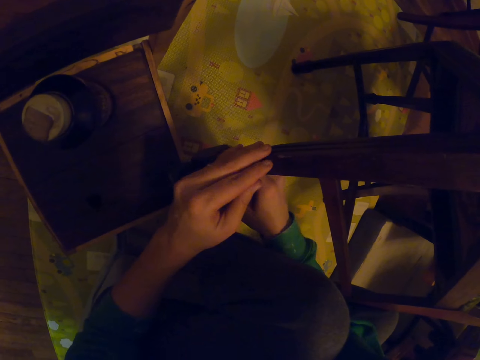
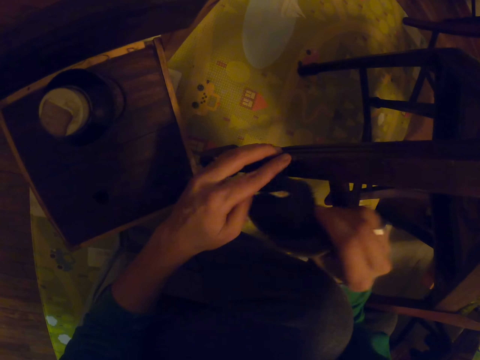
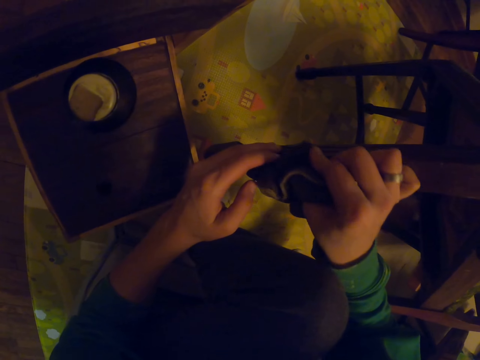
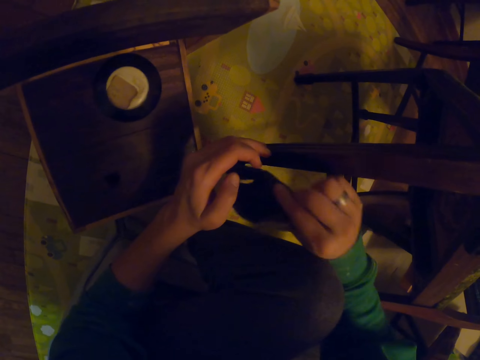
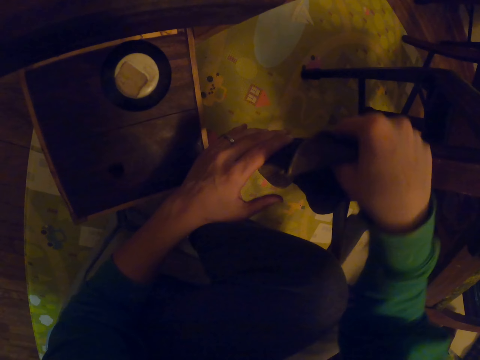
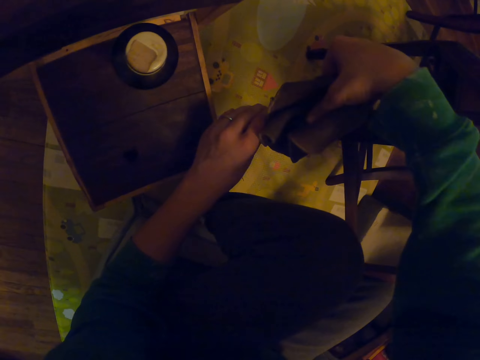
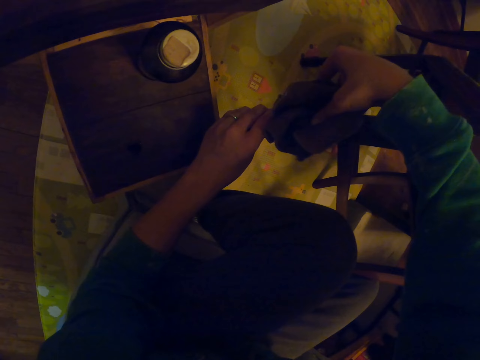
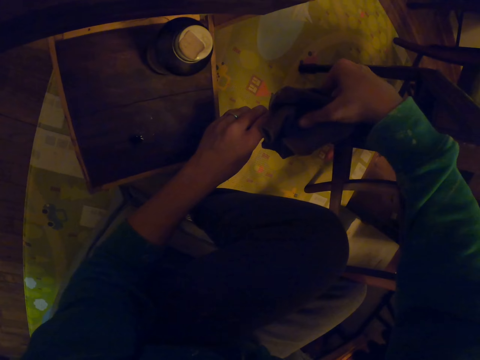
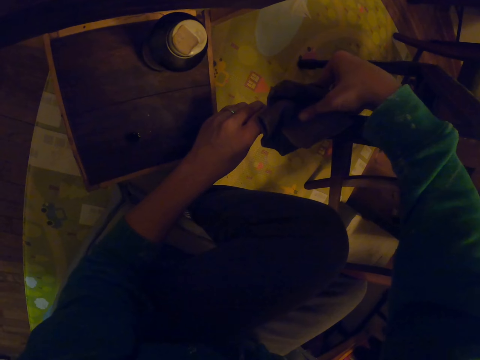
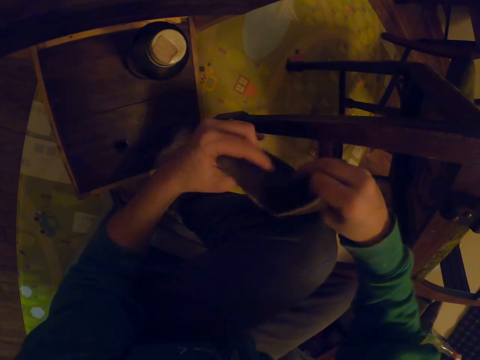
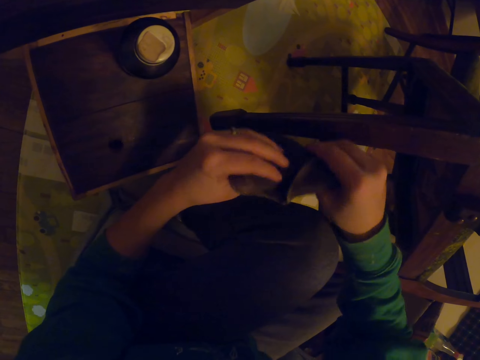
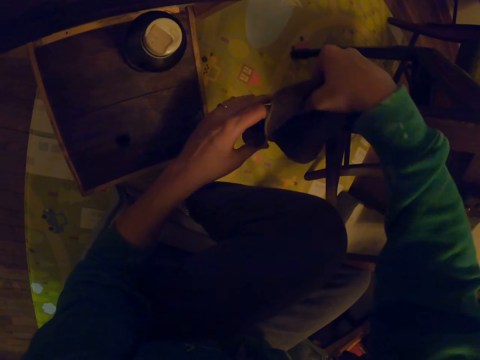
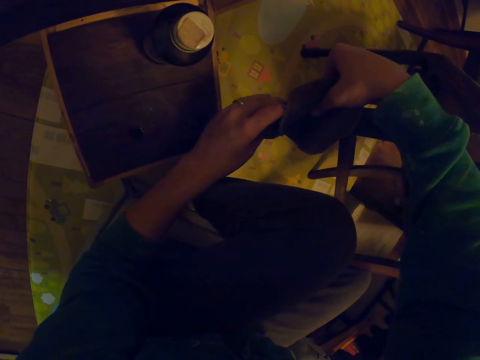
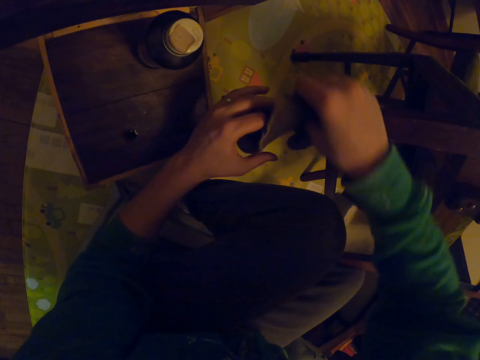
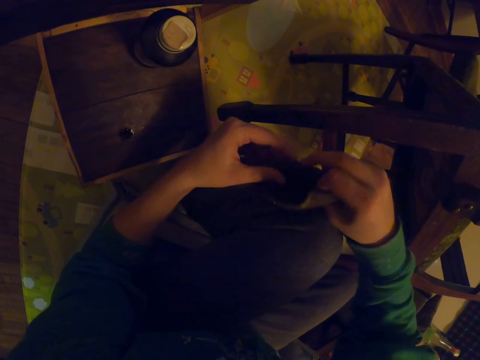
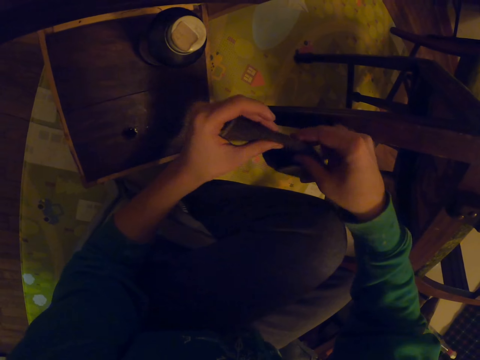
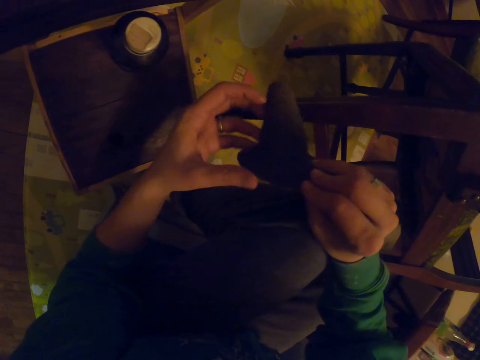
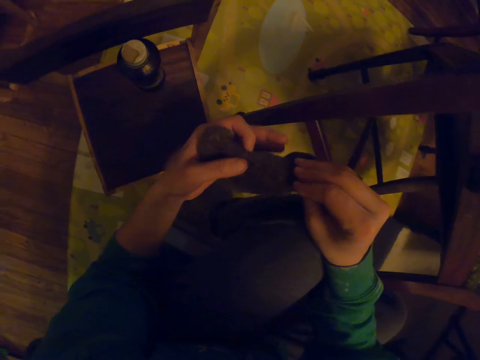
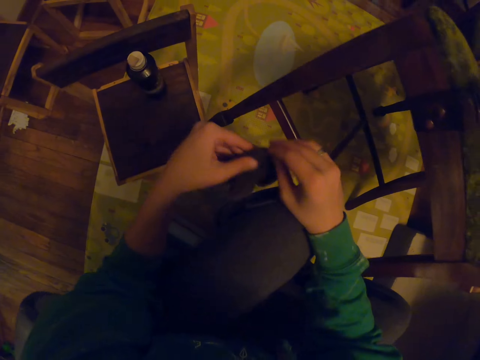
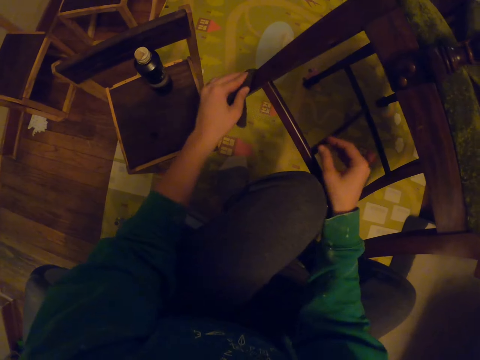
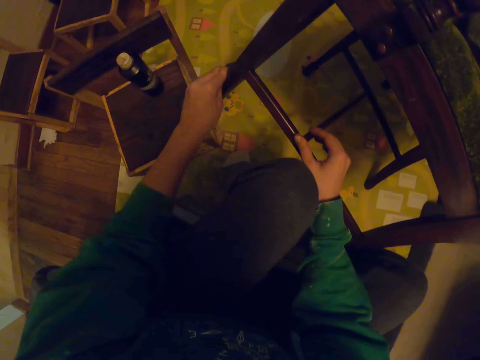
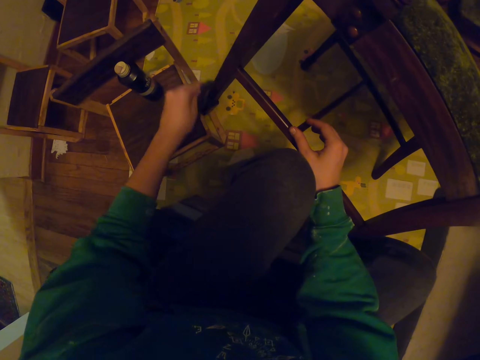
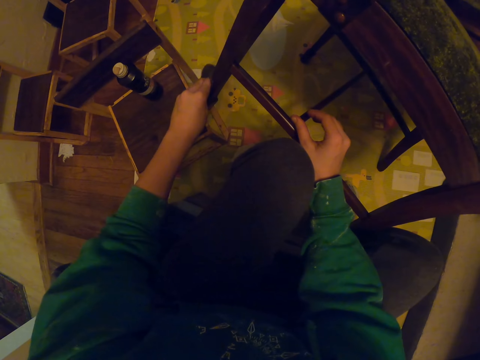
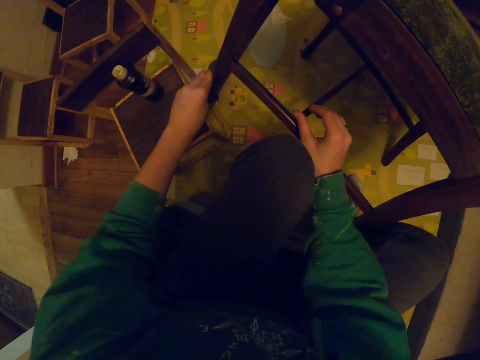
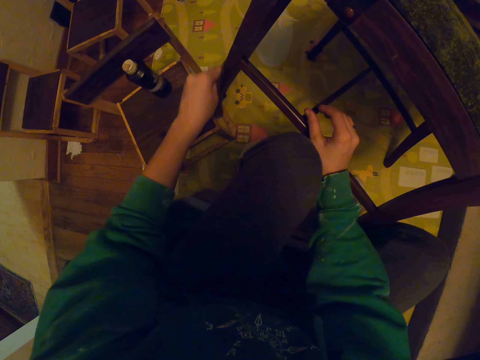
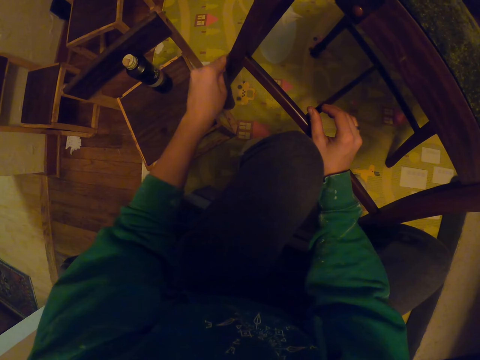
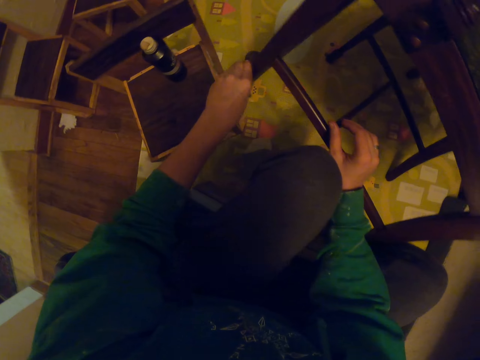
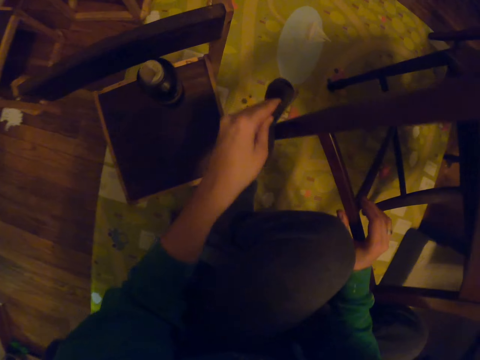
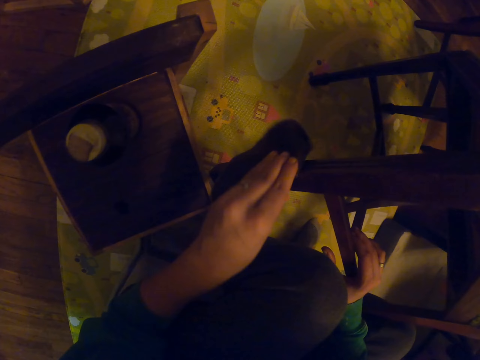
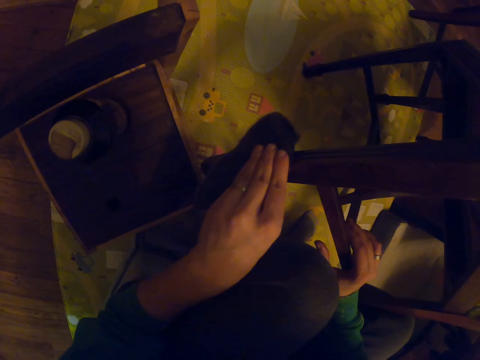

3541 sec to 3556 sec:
The camera wearer passes the small towel to the left hand. They wipe the chair.

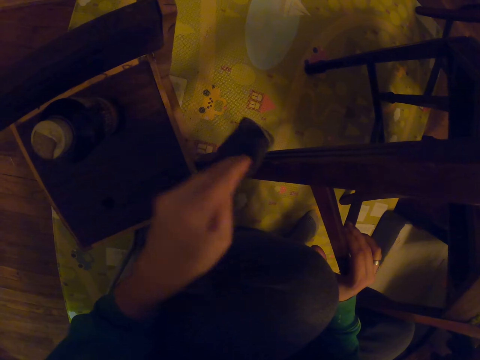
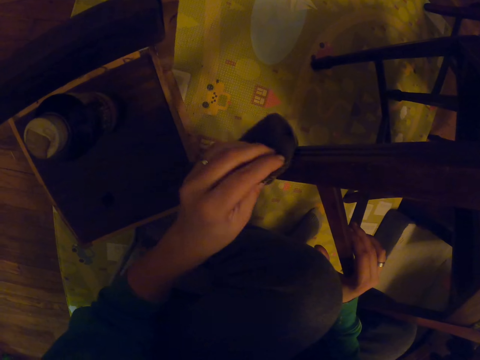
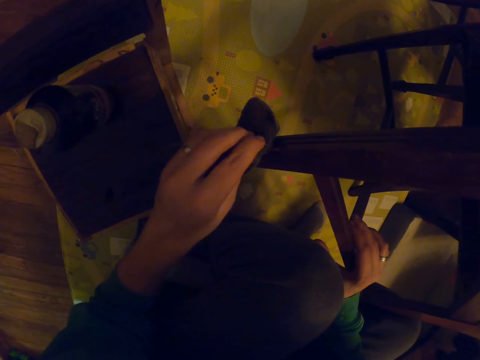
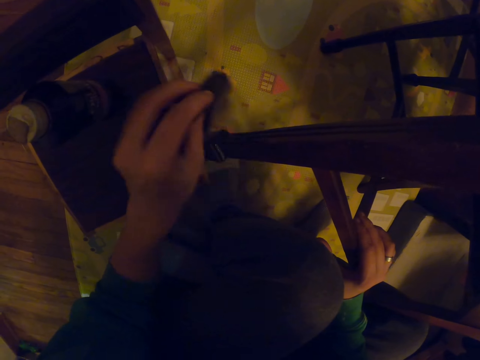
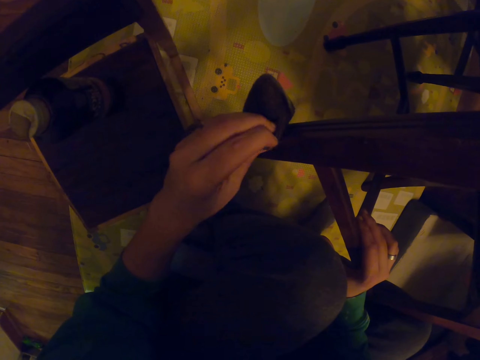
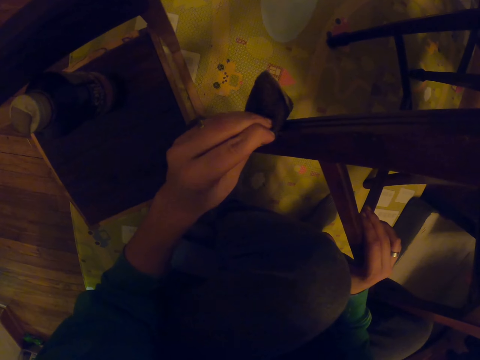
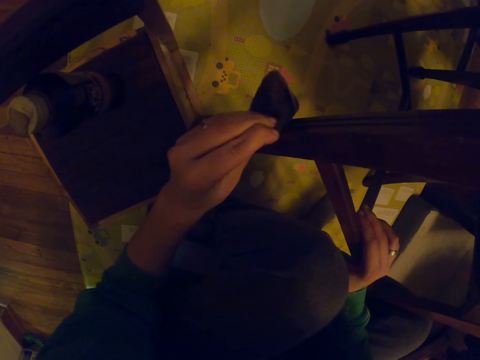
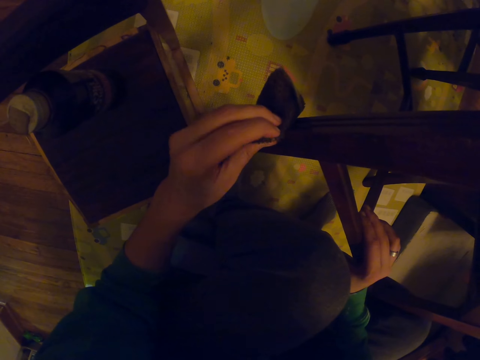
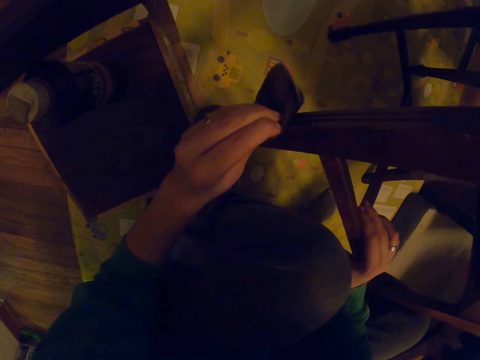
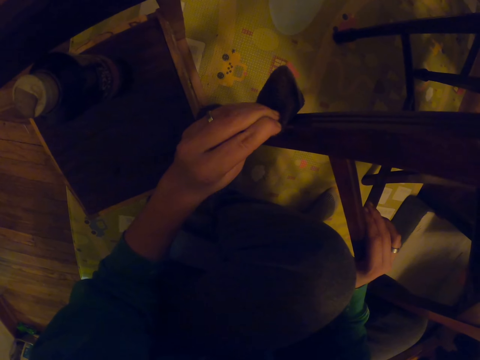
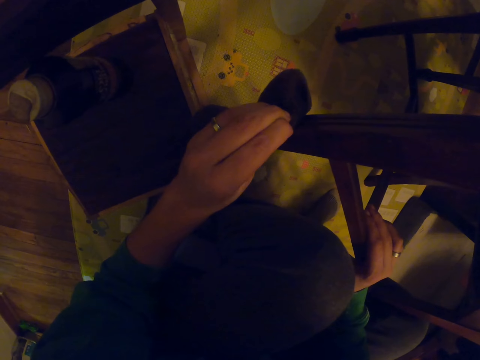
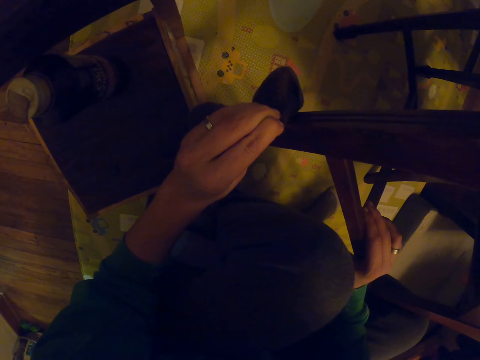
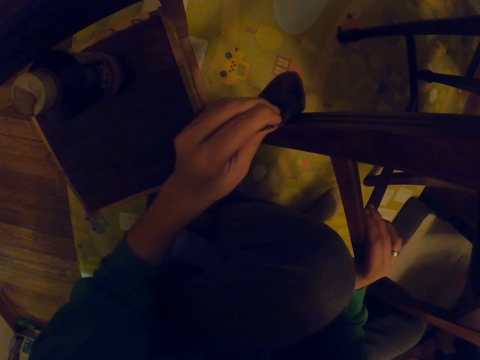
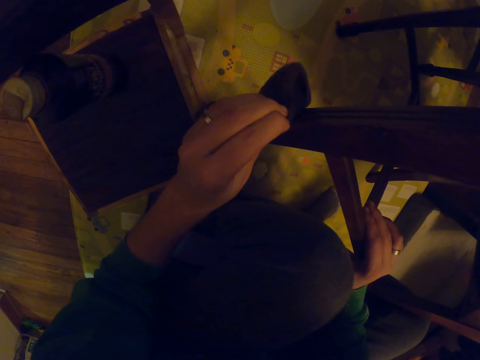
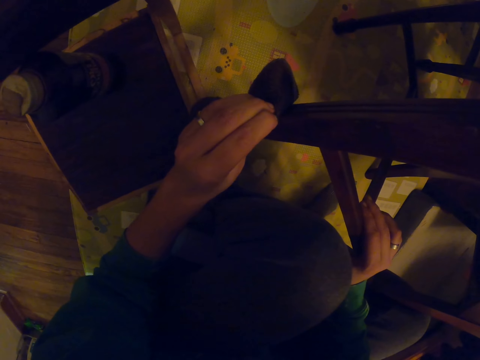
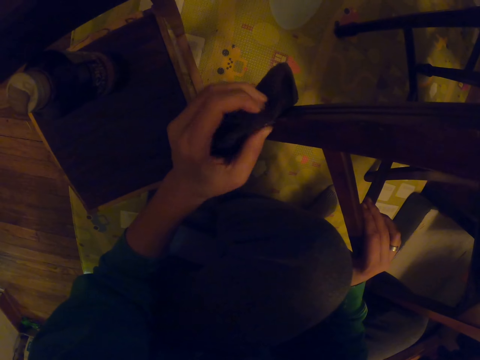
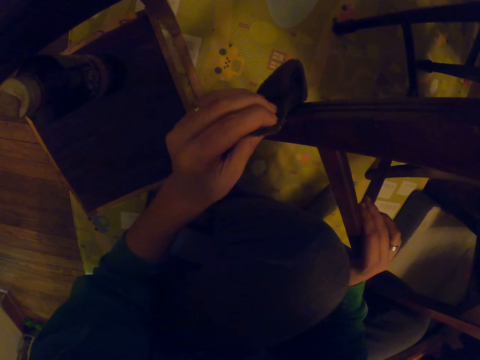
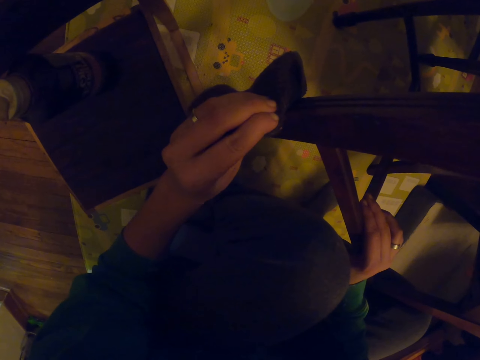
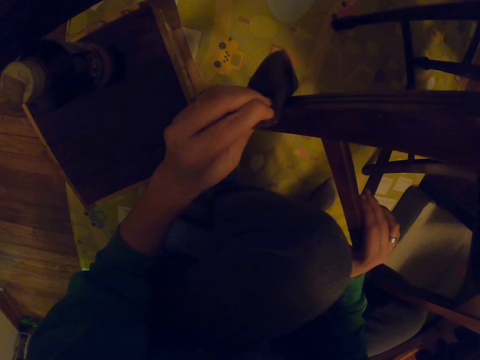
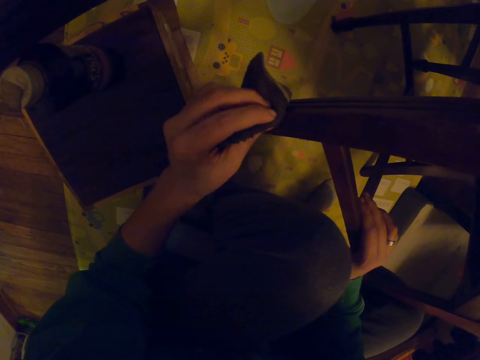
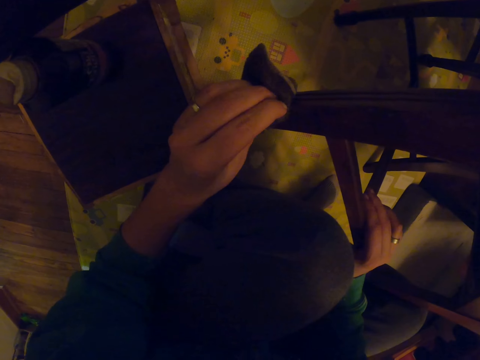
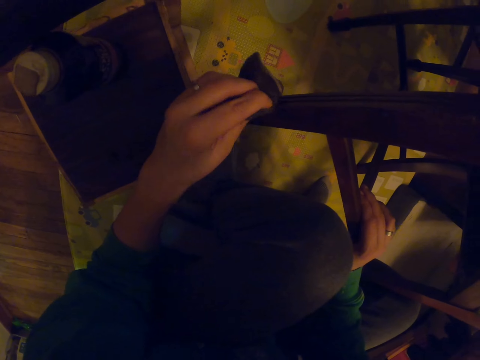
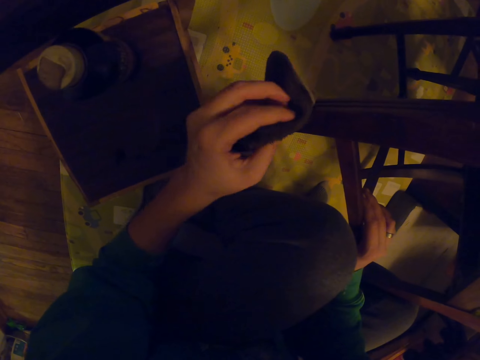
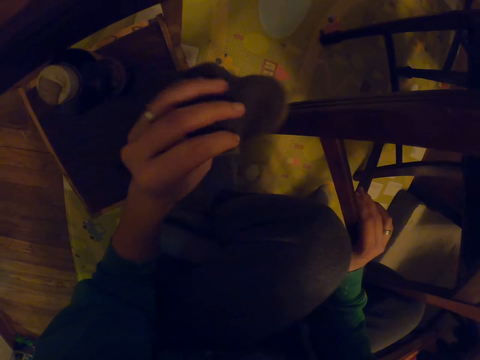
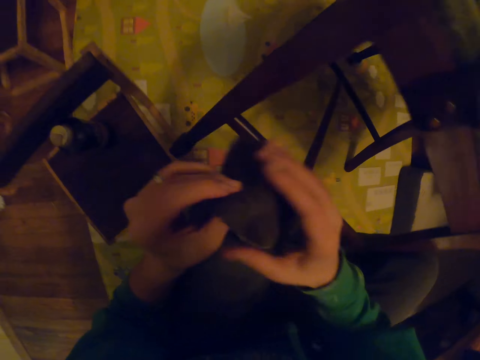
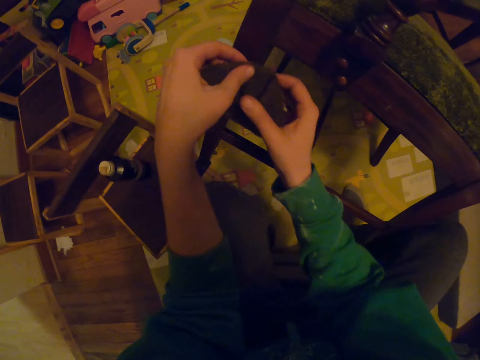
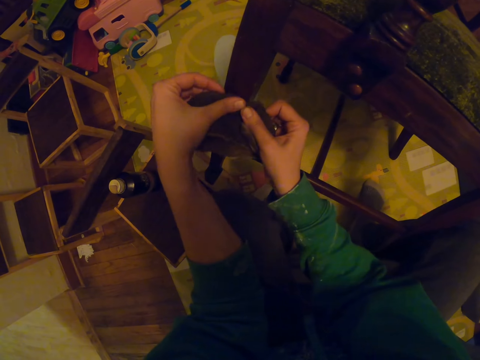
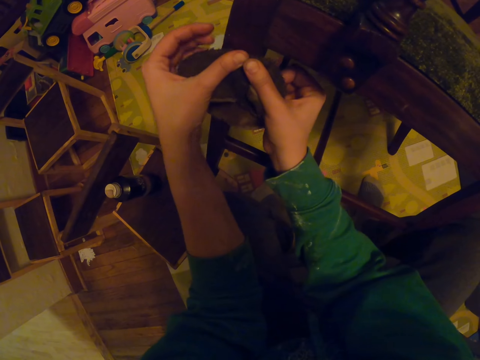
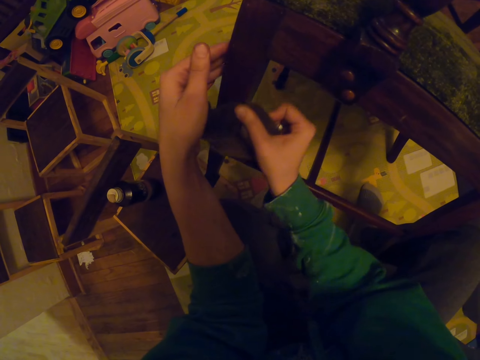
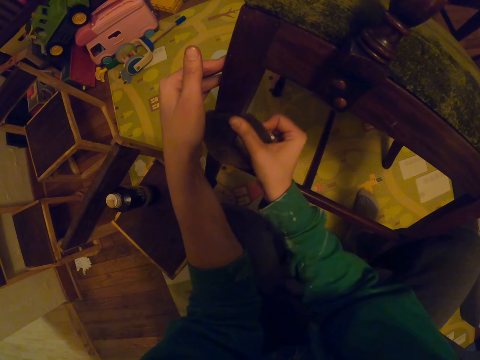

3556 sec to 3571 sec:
The camera wearer holds the small towel with both hands. They wipe the chair.
